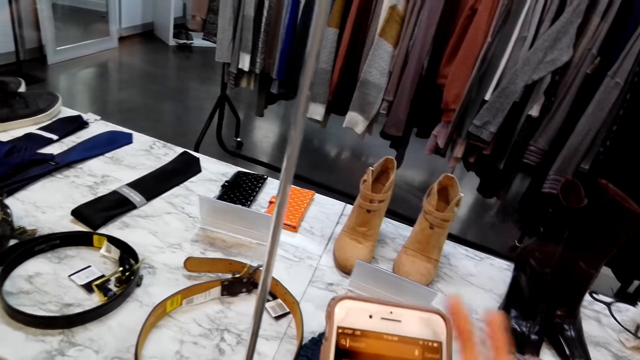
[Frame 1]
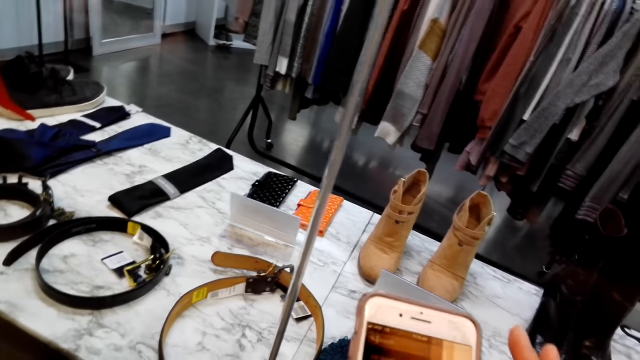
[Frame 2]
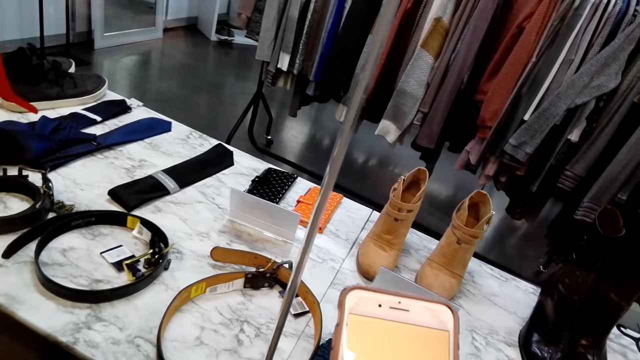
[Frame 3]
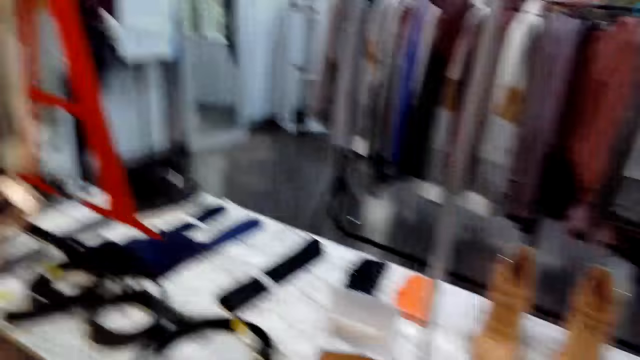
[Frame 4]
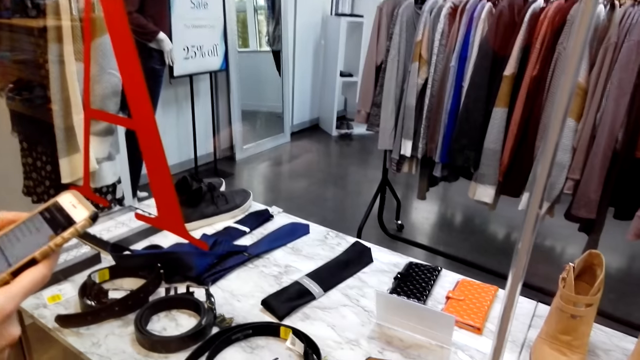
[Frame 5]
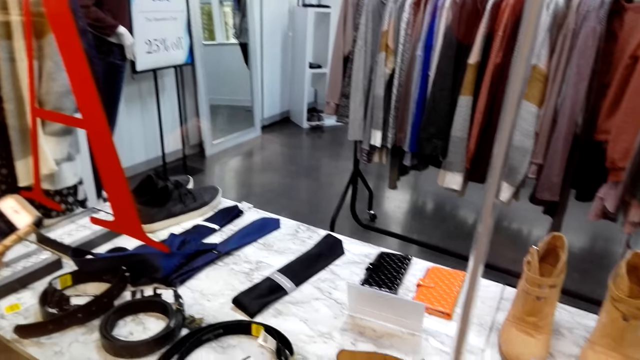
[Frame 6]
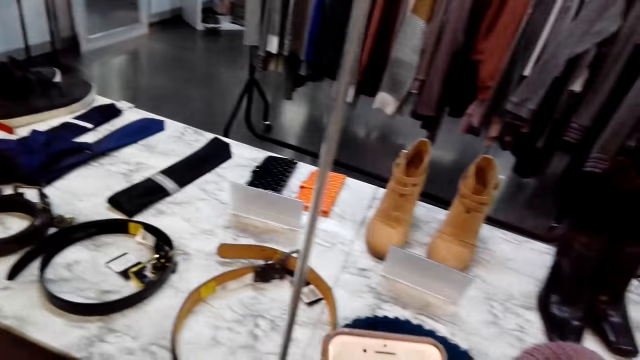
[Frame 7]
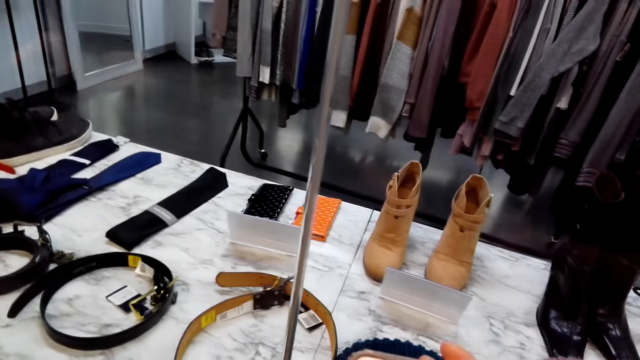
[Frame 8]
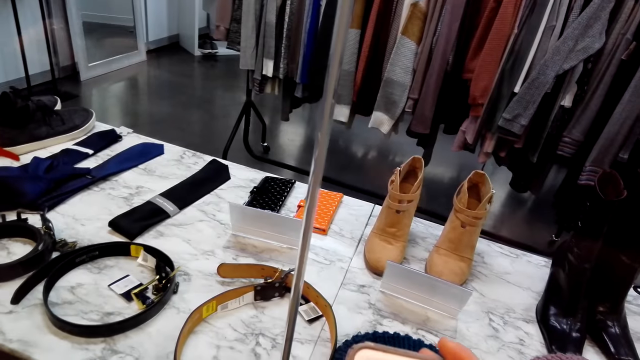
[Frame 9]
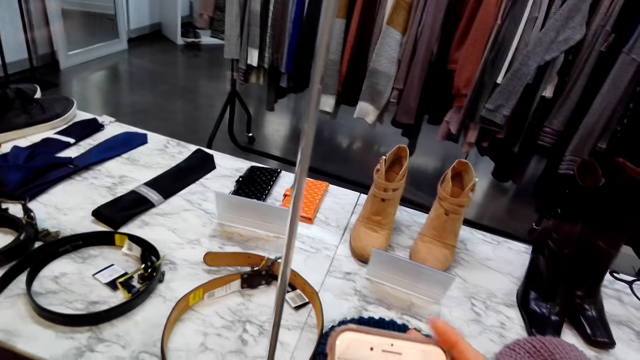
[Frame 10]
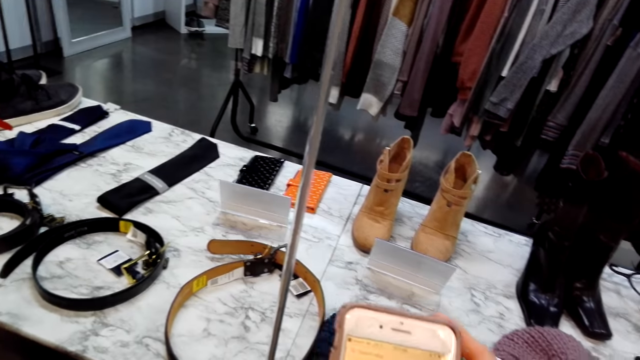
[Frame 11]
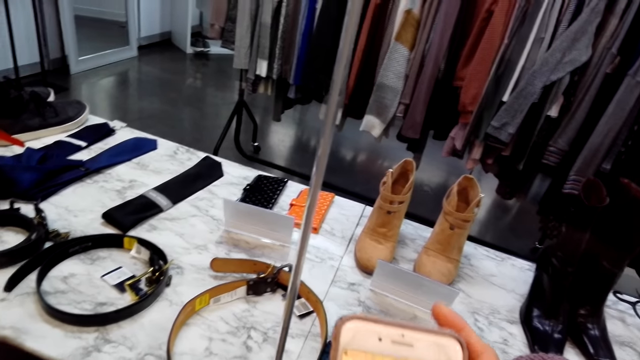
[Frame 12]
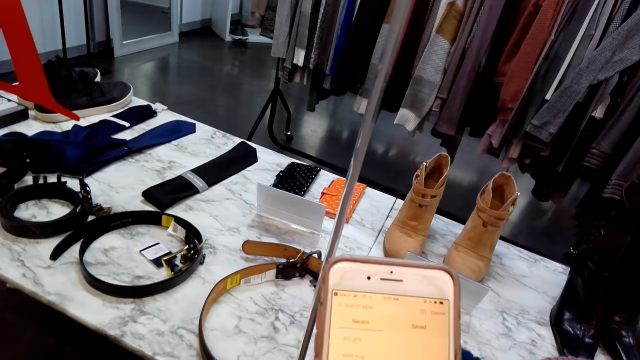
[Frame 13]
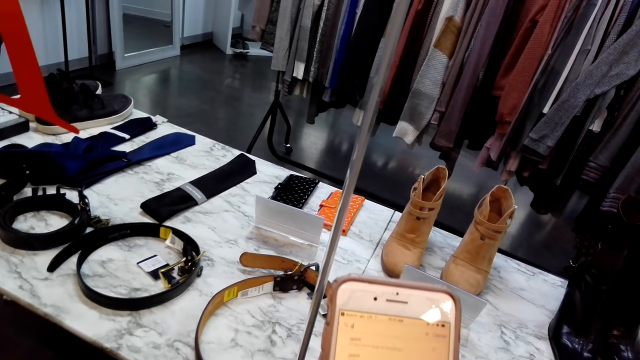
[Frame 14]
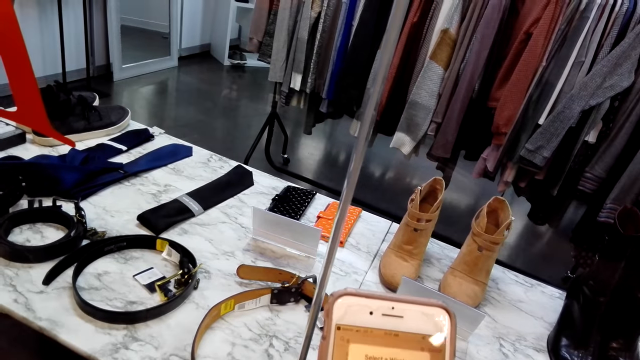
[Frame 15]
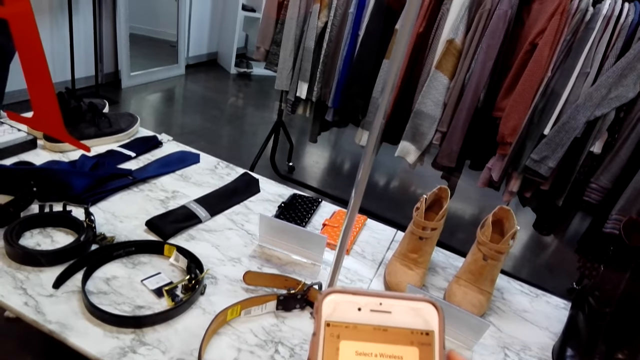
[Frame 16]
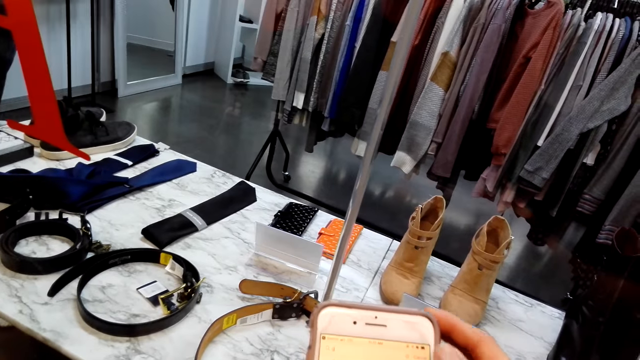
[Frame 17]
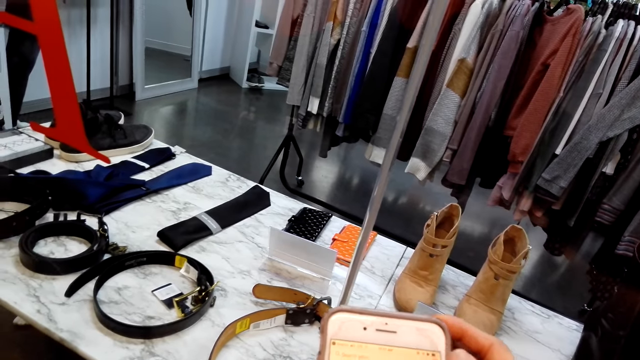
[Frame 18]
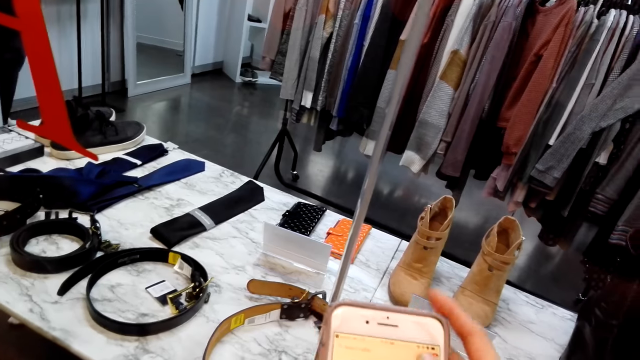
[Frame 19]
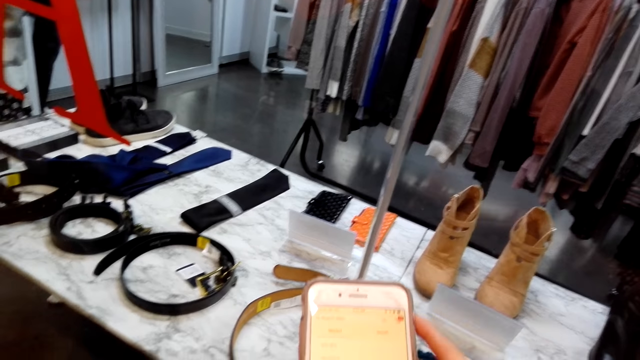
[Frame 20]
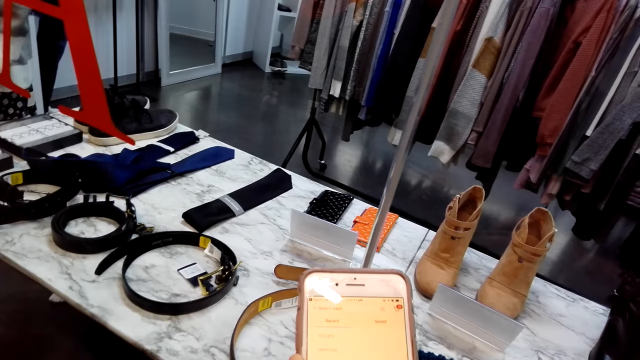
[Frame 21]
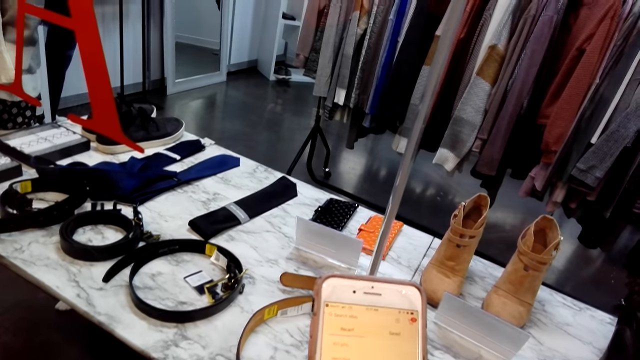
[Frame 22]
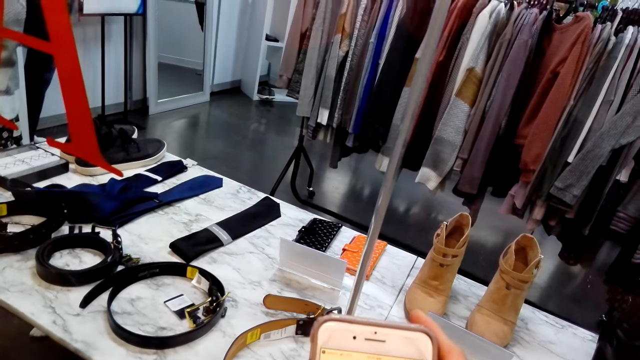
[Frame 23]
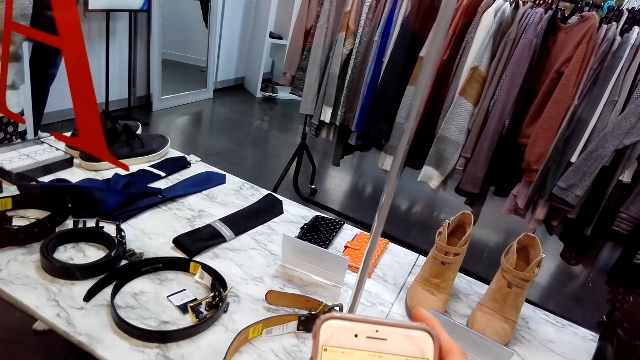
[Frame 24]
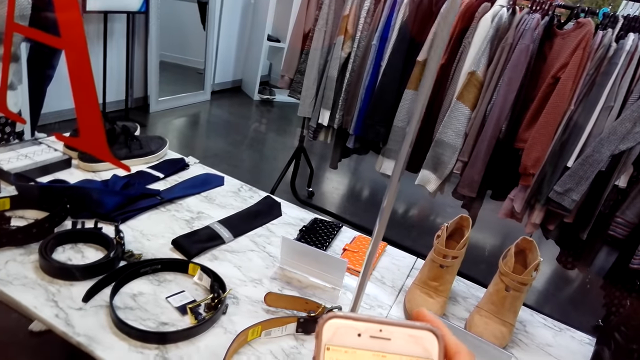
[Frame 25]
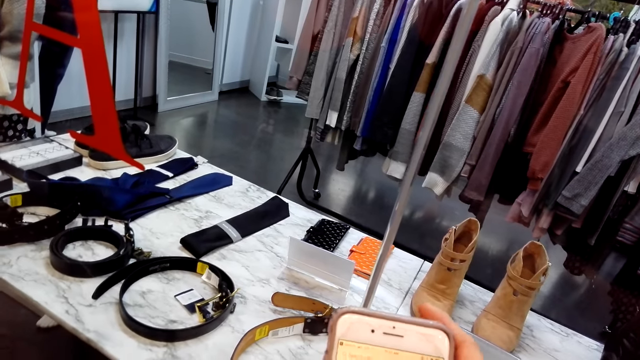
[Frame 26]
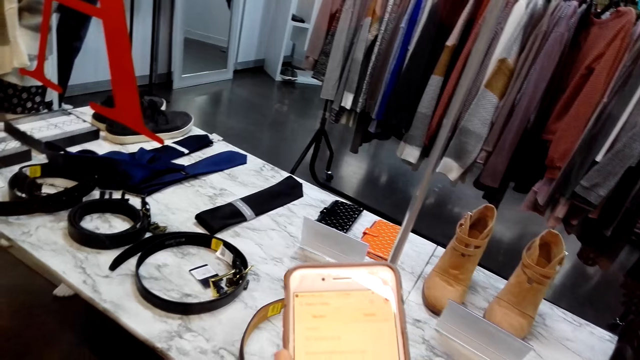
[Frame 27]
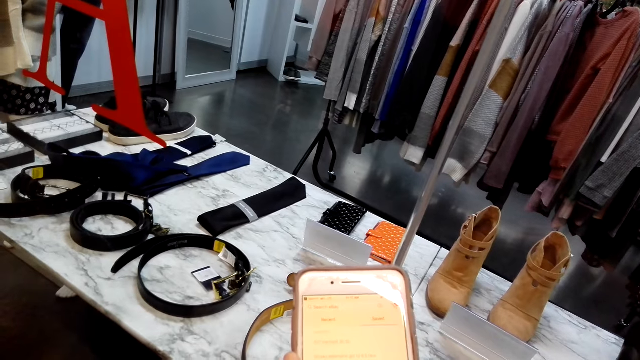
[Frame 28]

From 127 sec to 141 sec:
The camera wearer looks left. A person scrolls the phone. The camera wearer looks forward. Another person scrolls the screen of the phone. The camera wearer uses the phone. They speak.

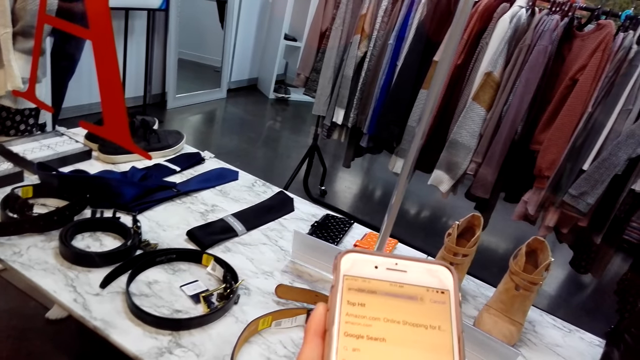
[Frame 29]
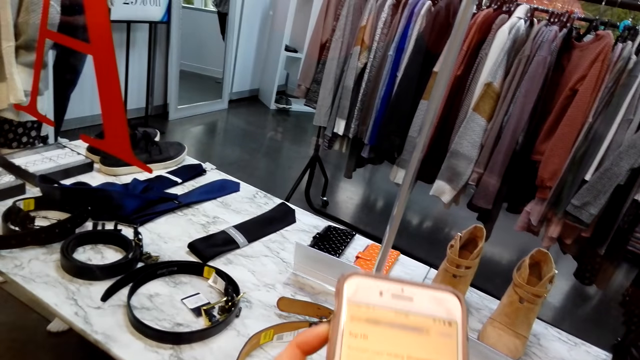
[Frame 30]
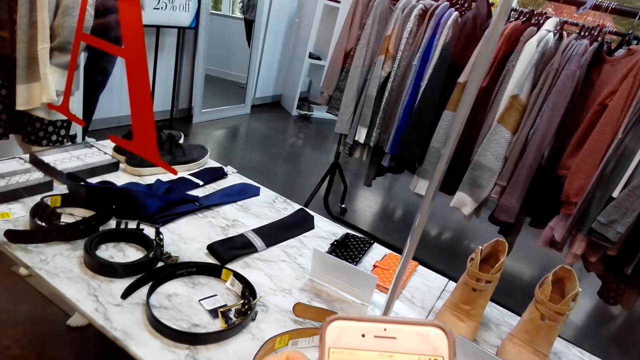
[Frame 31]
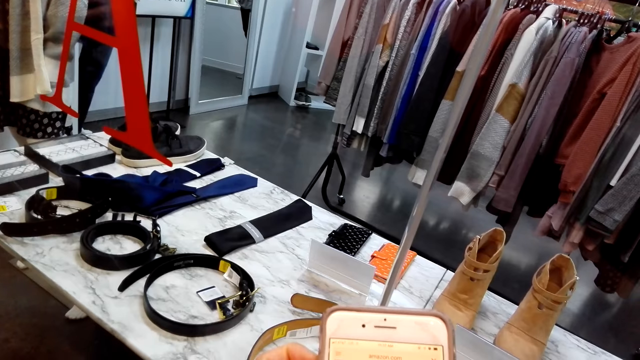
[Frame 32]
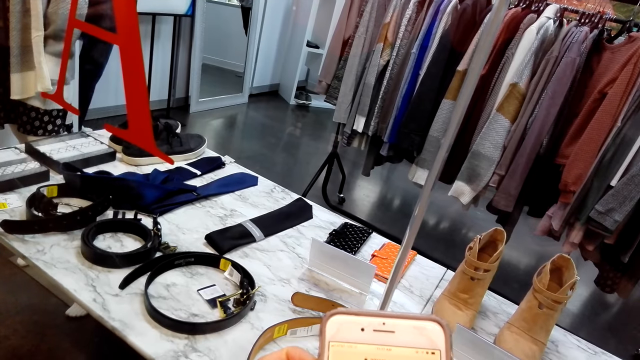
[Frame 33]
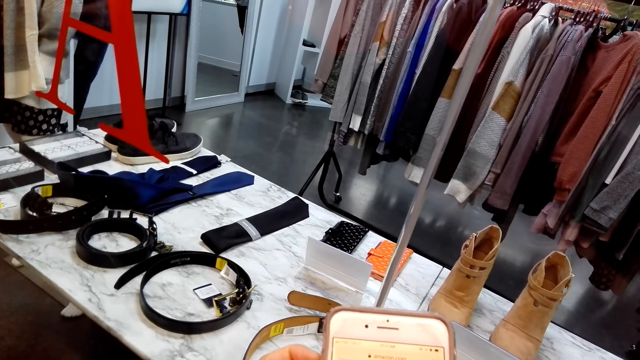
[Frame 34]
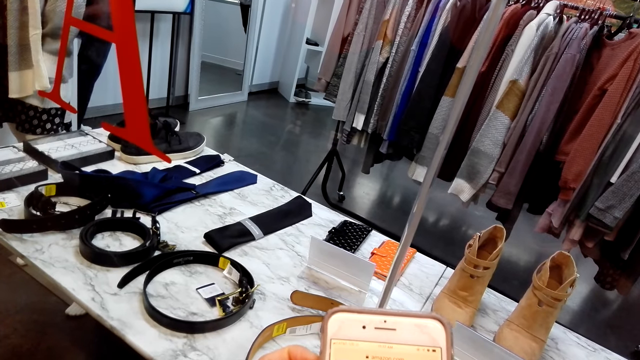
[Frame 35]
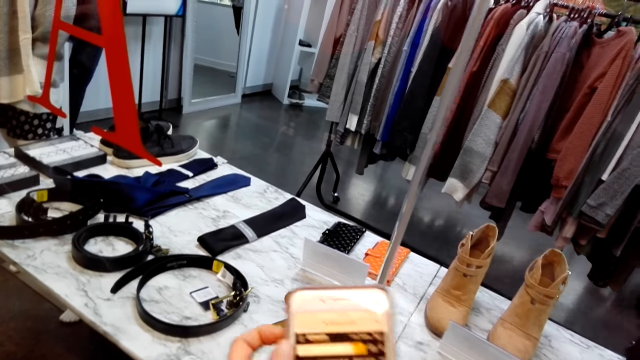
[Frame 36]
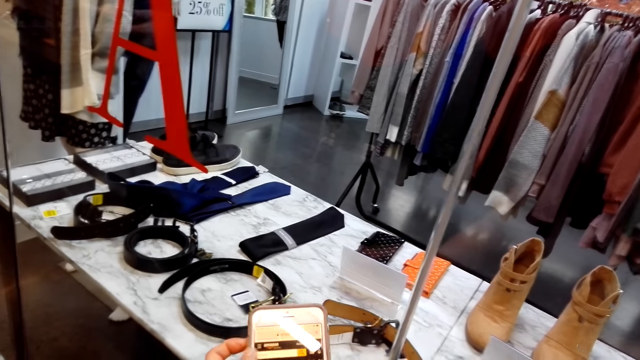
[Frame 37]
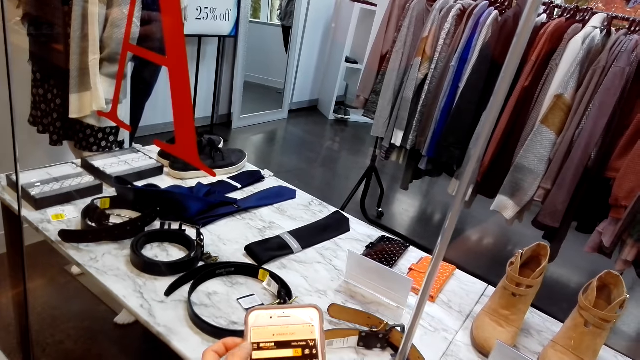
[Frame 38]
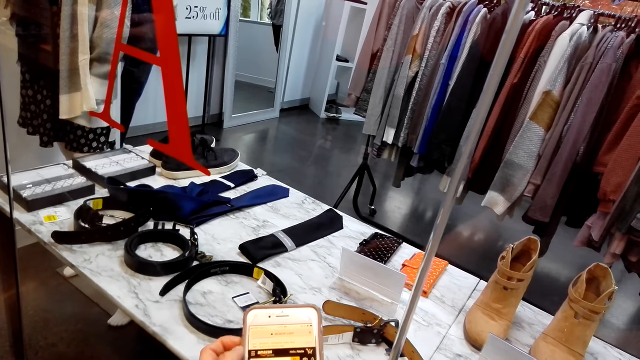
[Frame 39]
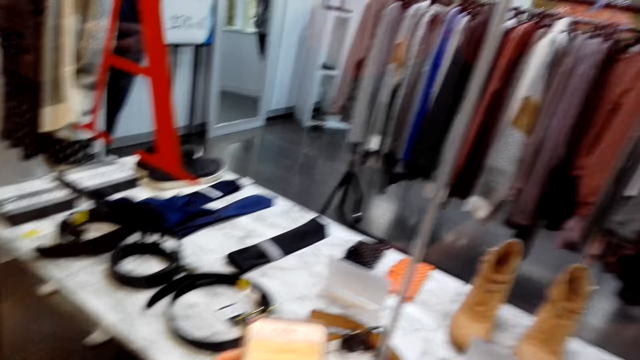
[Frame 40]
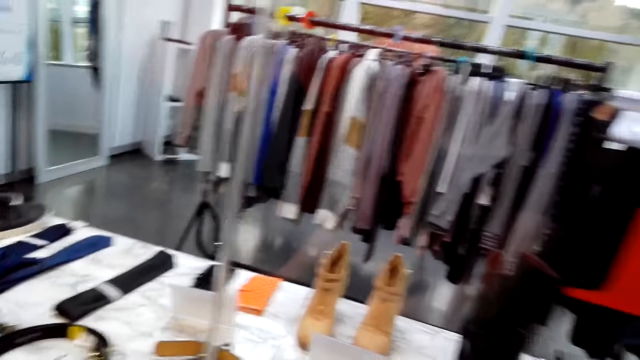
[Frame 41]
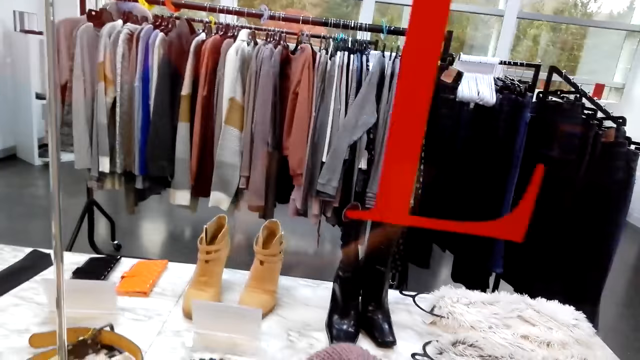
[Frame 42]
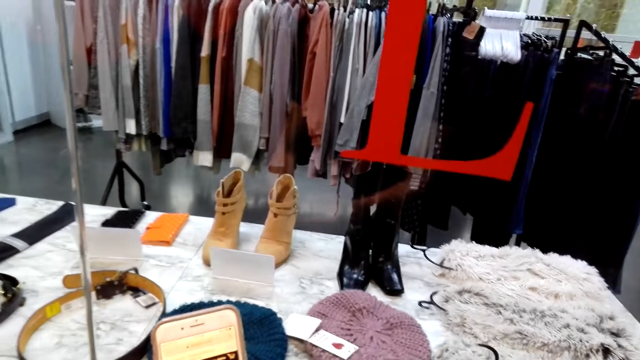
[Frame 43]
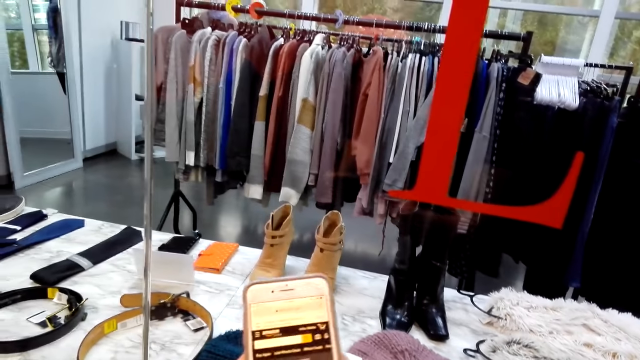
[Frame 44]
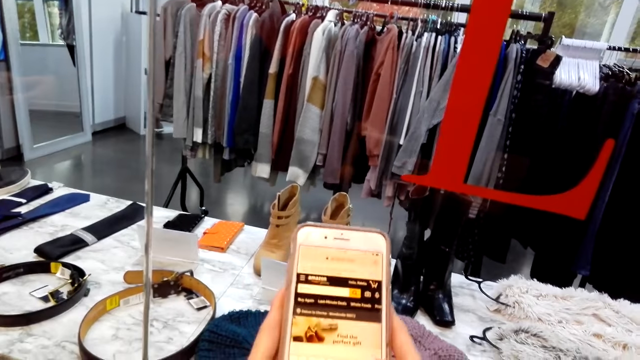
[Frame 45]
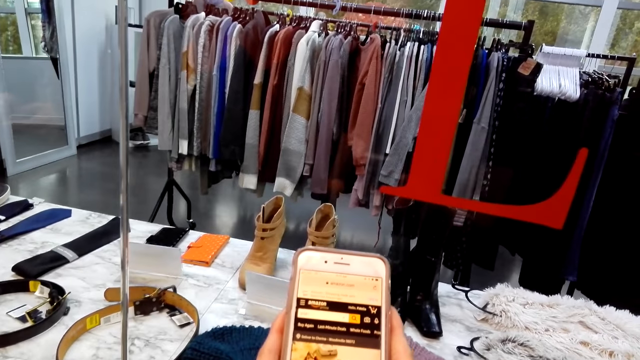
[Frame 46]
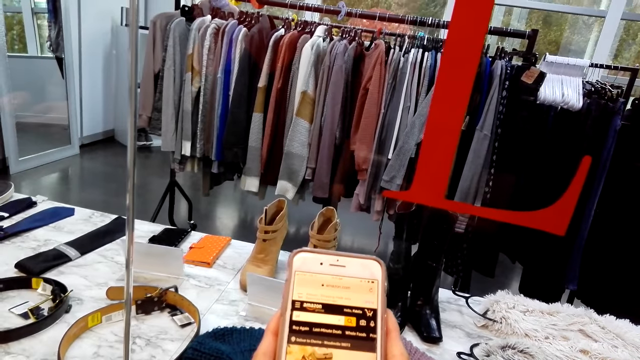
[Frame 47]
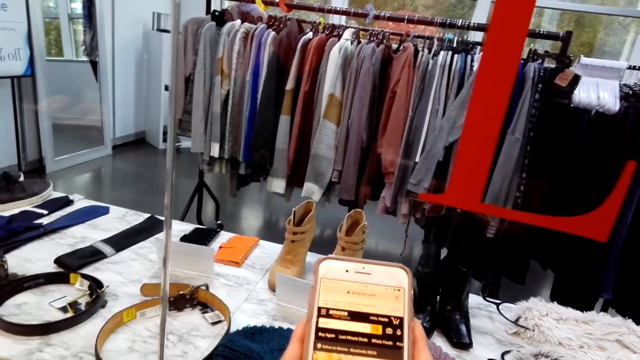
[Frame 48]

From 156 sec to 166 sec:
The camera wearer hums a tune. They speak, move right and lift a phone.
